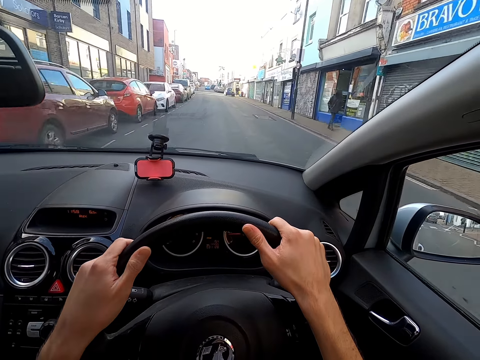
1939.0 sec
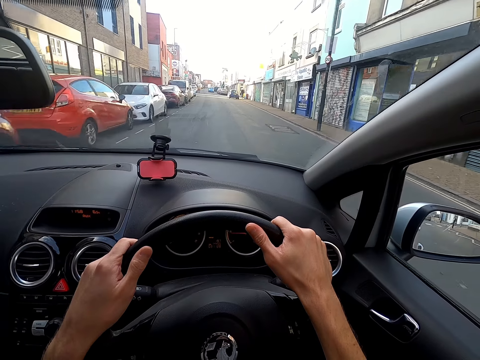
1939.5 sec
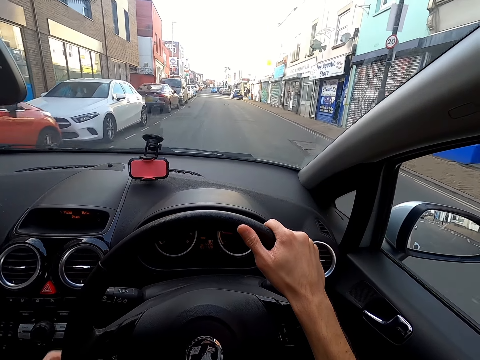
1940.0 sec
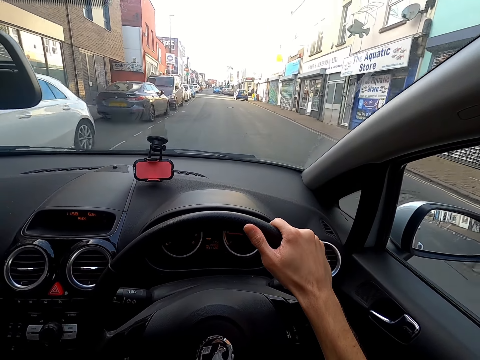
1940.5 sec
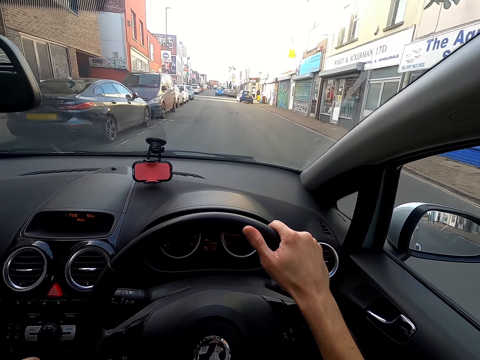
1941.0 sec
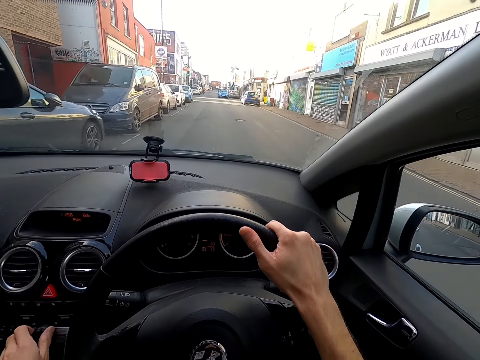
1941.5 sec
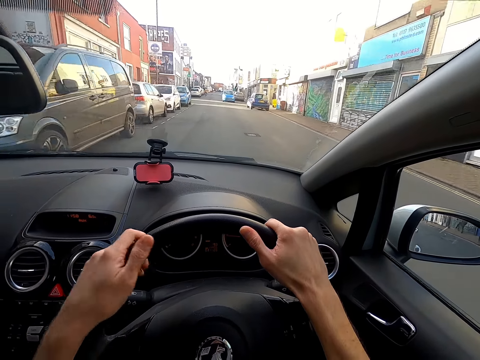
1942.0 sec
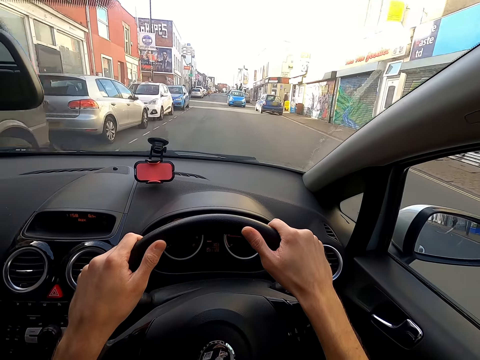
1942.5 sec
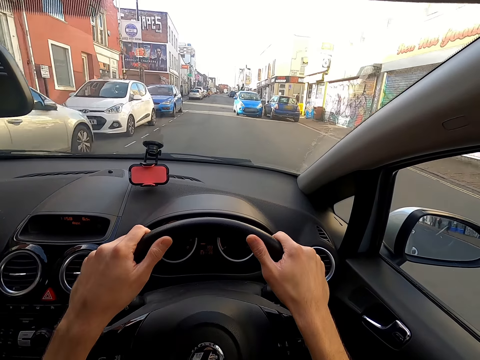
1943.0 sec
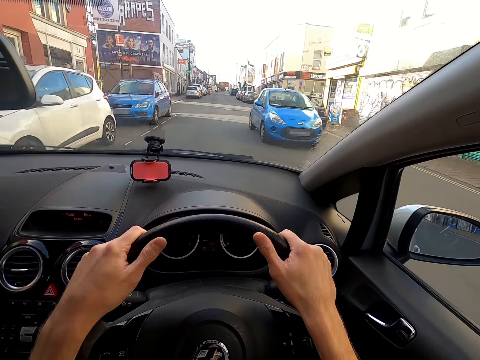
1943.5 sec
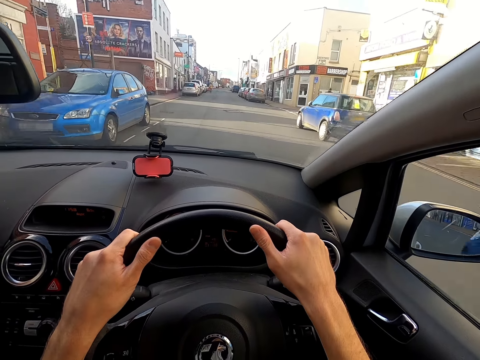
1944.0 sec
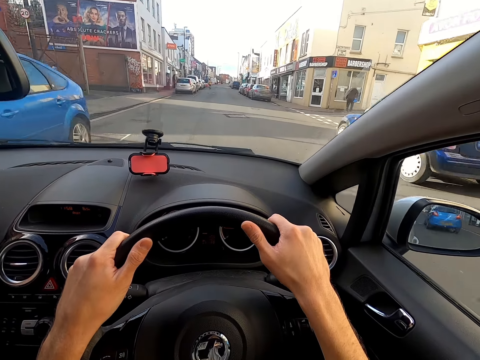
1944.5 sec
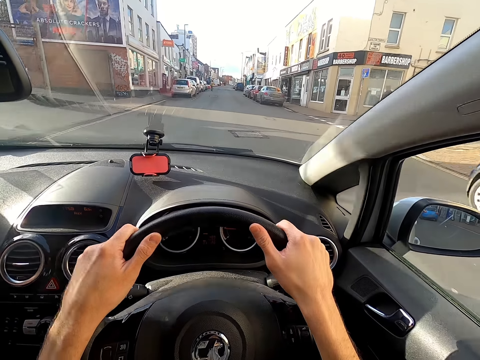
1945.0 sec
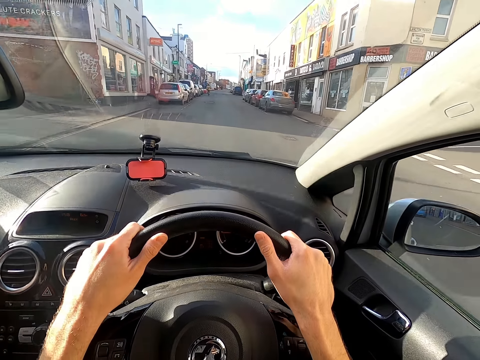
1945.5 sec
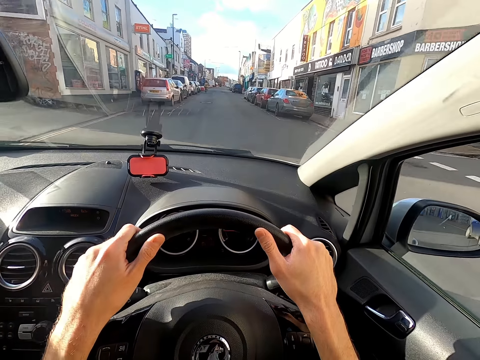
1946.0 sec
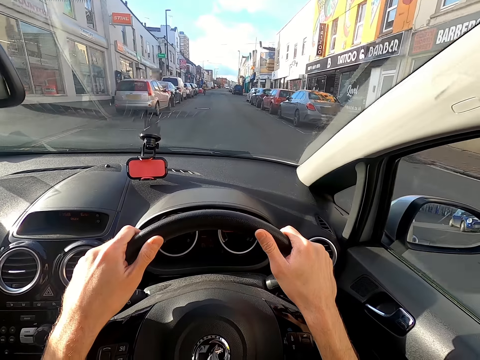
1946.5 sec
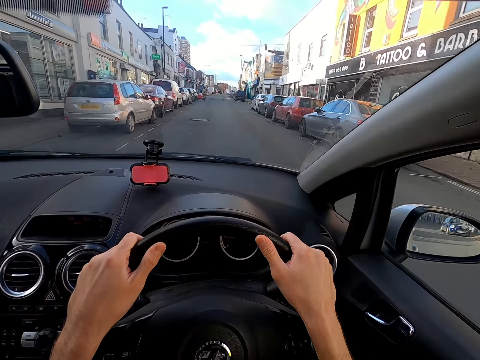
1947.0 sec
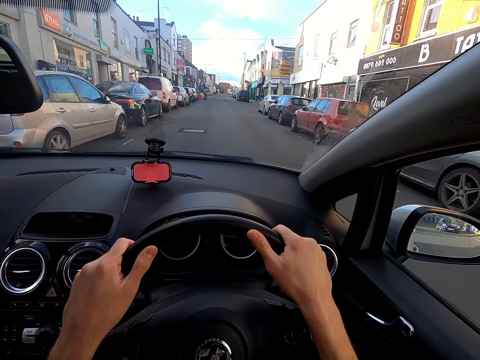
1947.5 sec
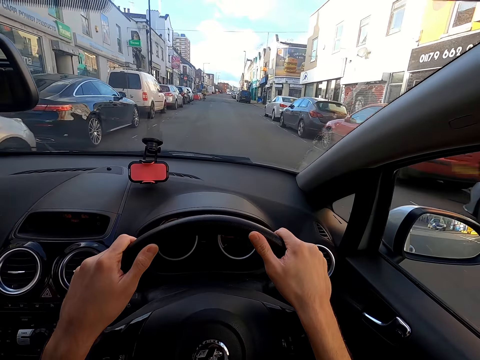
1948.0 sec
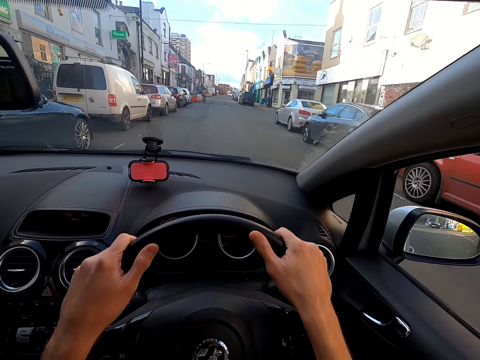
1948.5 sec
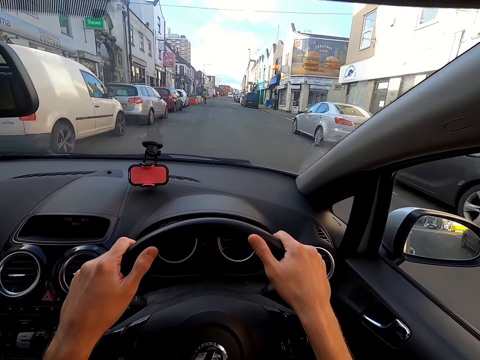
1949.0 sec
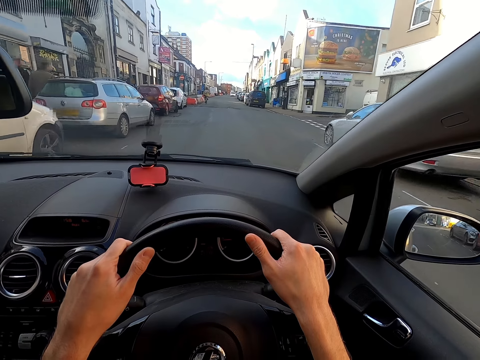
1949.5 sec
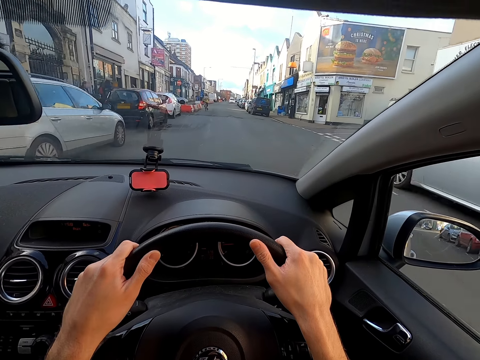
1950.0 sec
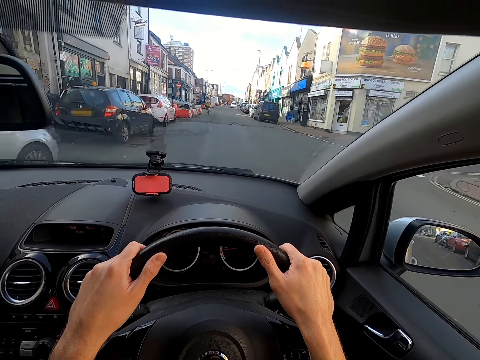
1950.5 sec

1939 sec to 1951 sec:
A blue car drives past the camera wearer.

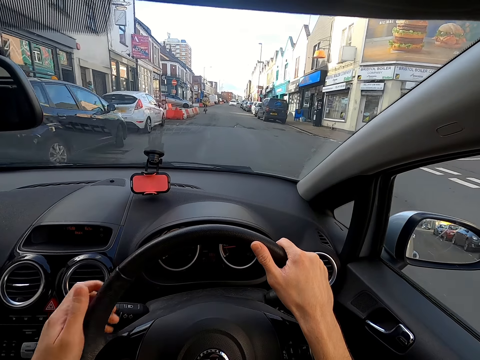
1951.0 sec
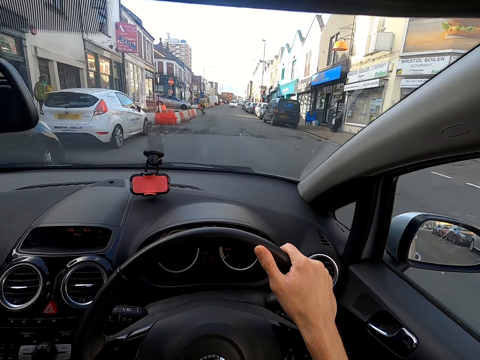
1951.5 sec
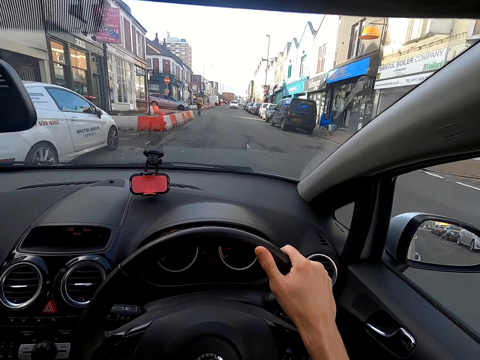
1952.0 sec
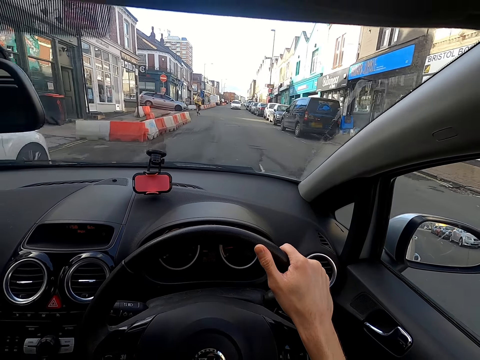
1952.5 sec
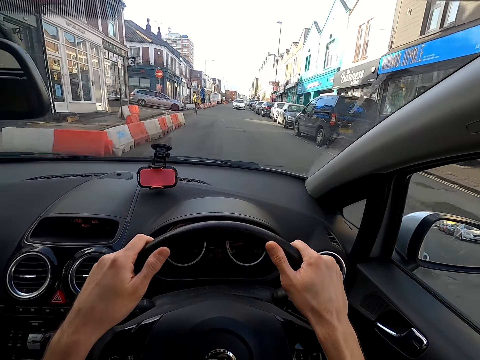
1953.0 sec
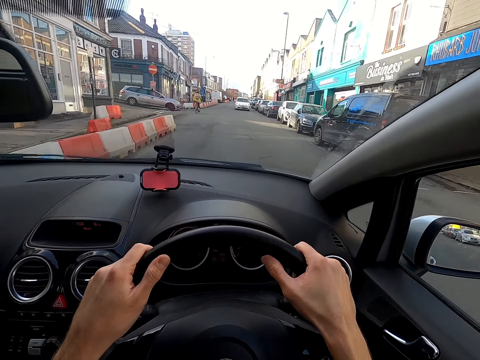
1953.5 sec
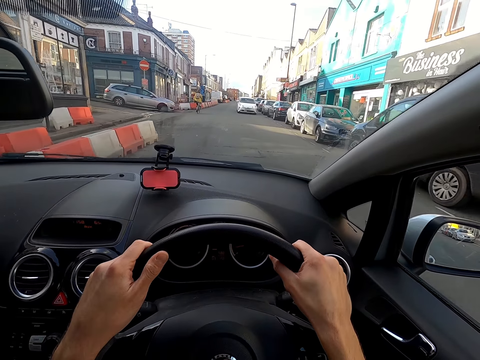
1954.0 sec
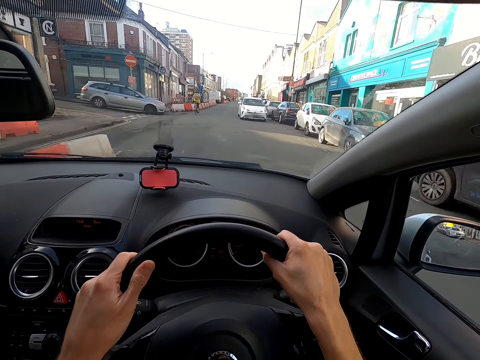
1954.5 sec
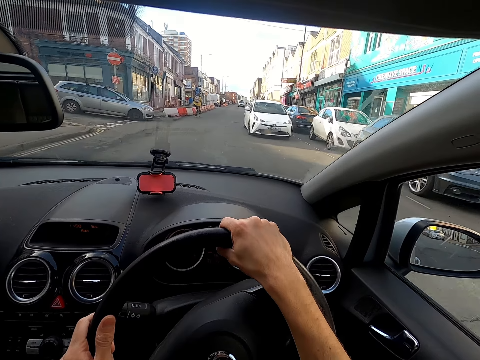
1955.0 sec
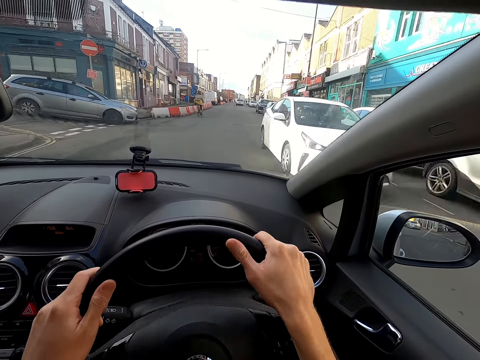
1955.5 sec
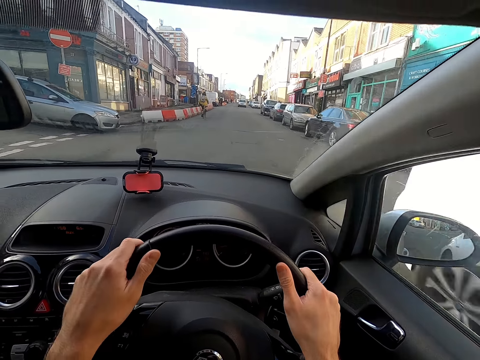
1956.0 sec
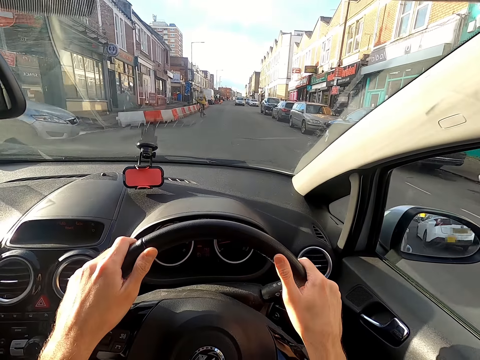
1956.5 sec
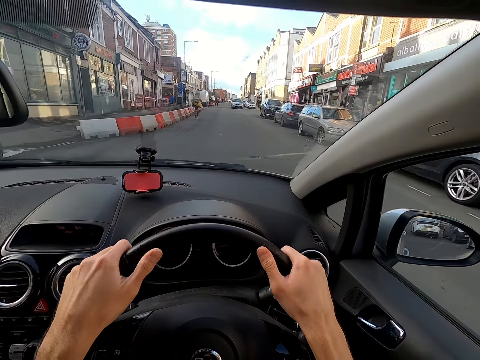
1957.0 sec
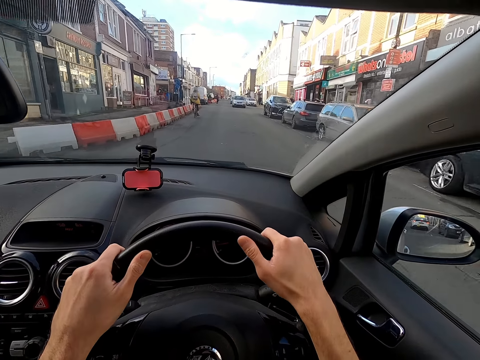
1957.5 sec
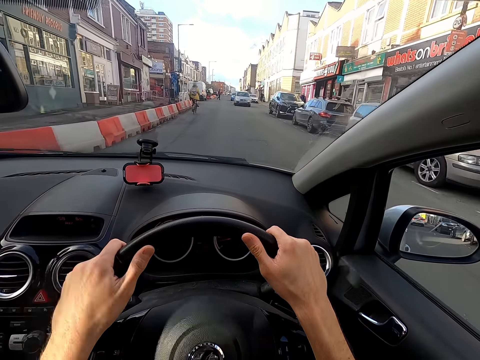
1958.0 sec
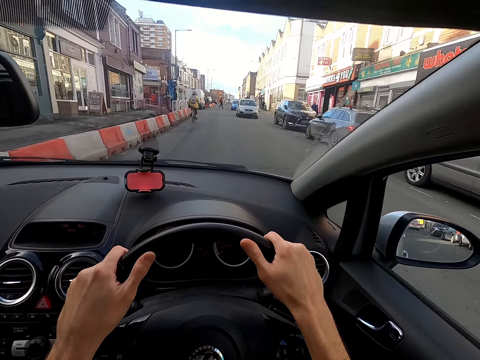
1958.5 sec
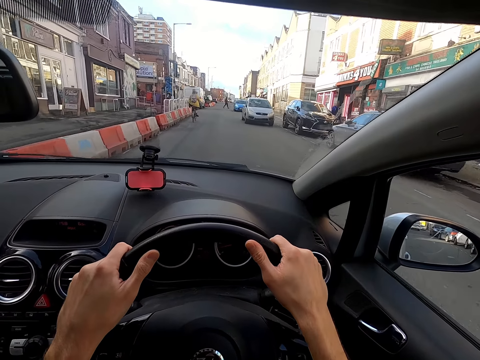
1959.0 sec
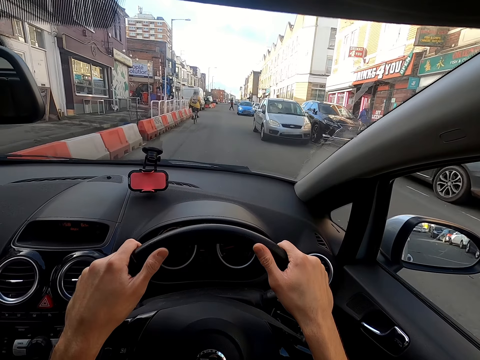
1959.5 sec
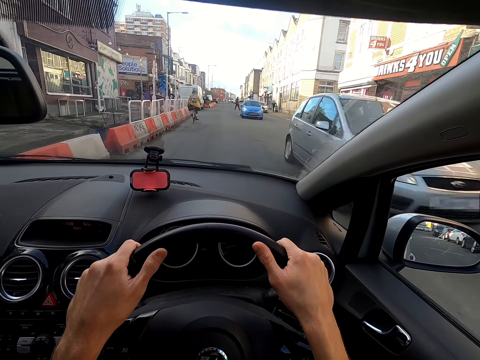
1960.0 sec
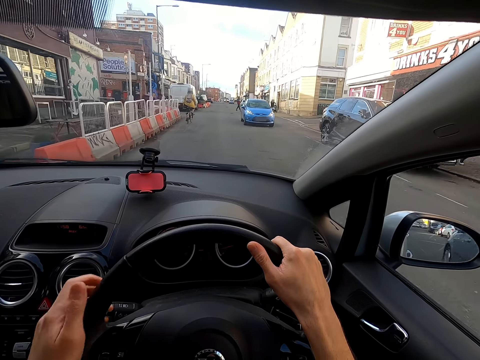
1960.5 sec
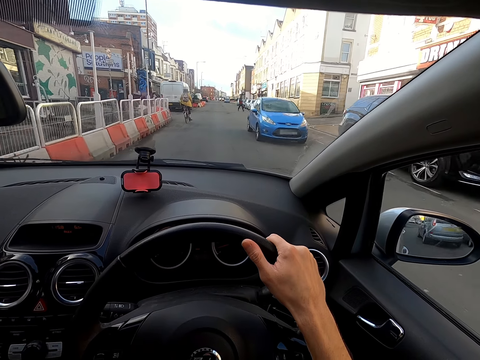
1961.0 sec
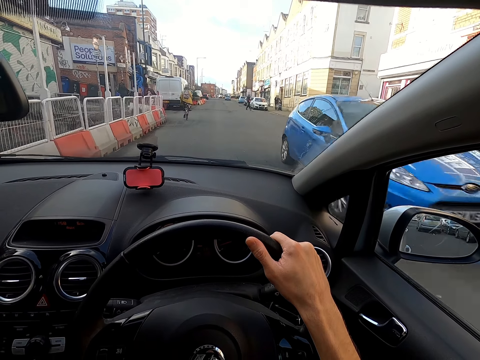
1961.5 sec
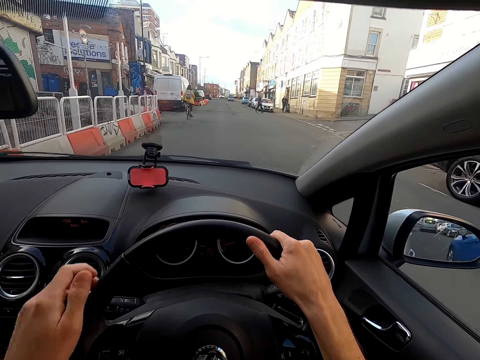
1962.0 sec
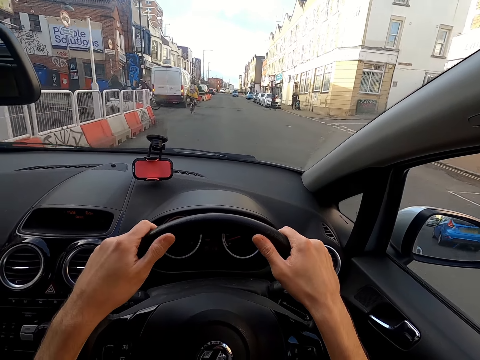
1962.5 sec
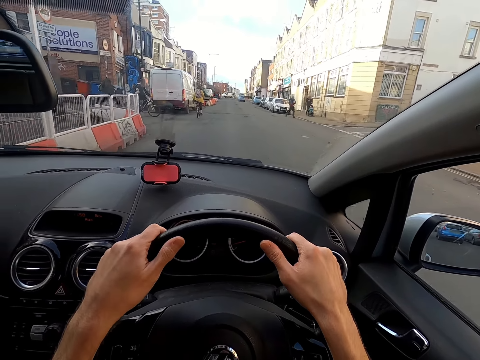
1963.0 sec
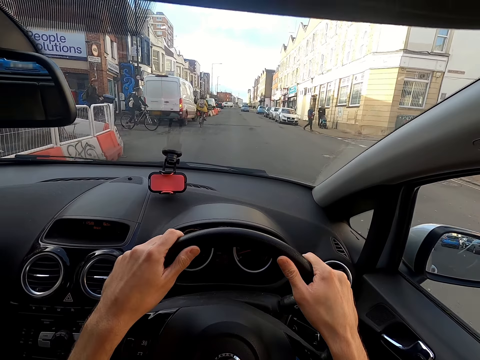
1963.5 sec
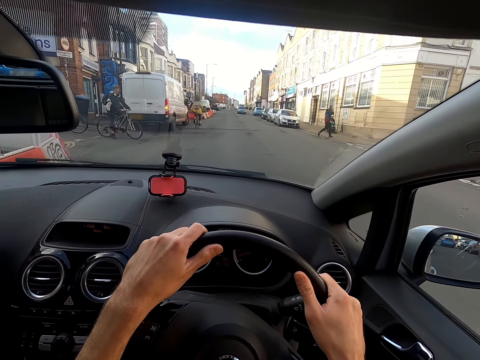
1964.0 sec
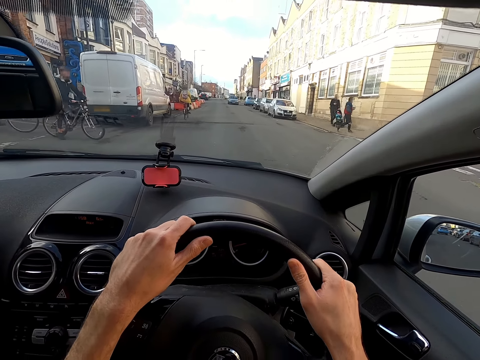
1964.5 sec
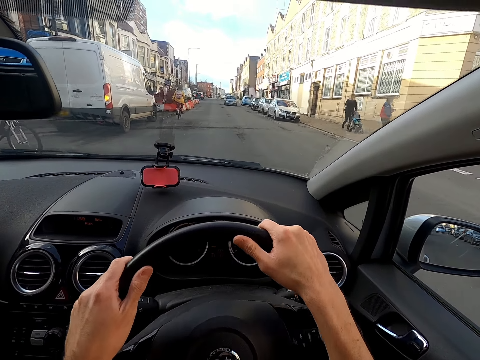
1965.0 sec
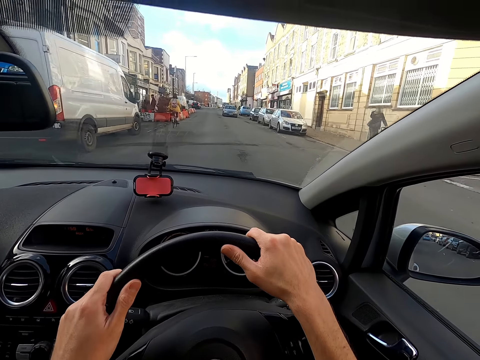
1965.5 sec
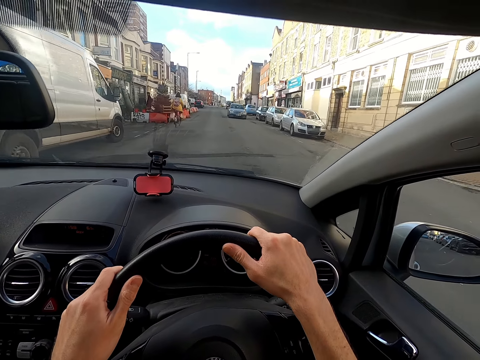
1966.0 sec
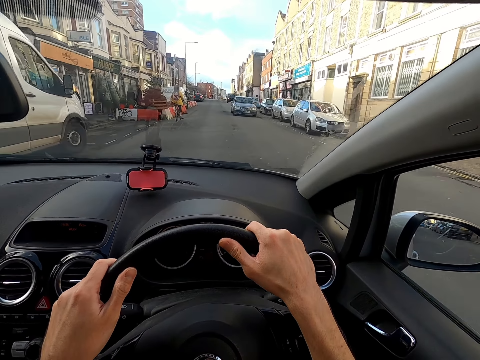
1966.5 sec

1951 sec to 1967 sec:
The camera wearer places his left hand on the steering wheel of the car. A white car drives past him. An ash car drives past him. A blue car drives past him. He places his left hand on the steering wheel of the car.
